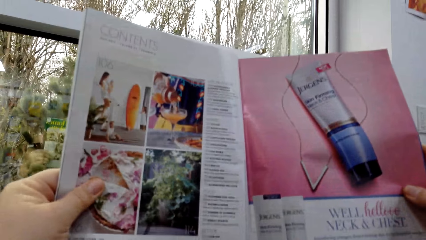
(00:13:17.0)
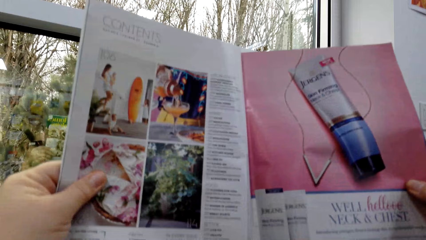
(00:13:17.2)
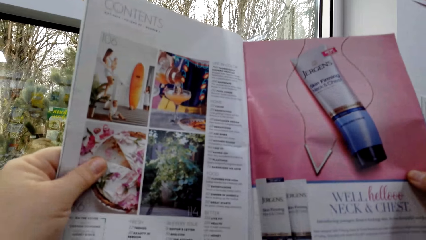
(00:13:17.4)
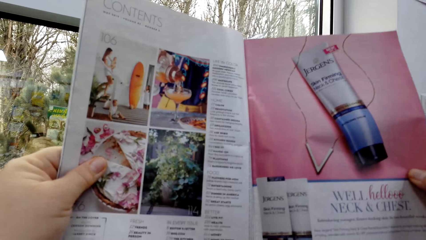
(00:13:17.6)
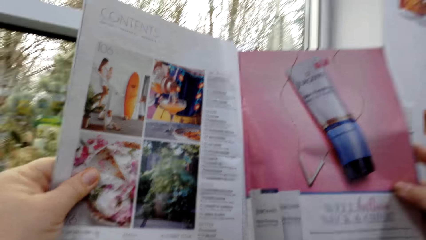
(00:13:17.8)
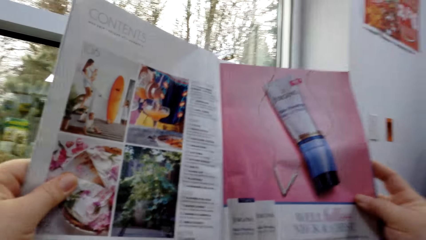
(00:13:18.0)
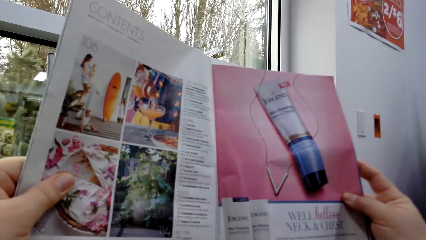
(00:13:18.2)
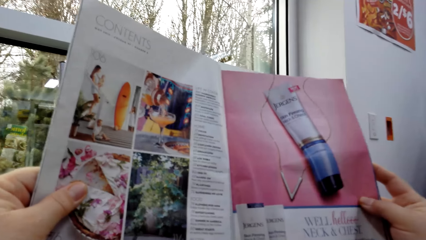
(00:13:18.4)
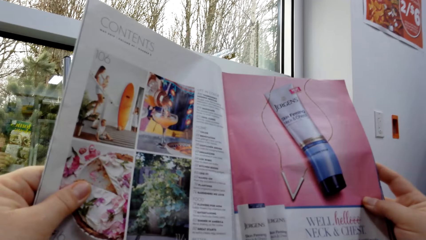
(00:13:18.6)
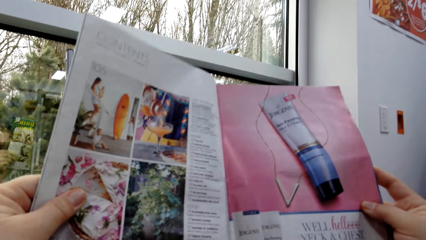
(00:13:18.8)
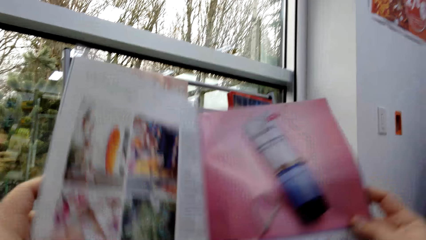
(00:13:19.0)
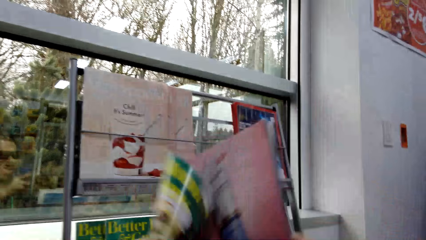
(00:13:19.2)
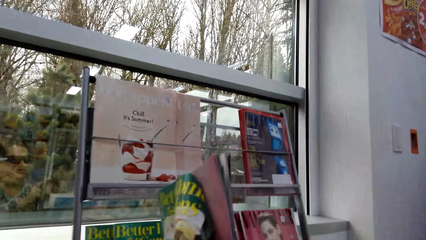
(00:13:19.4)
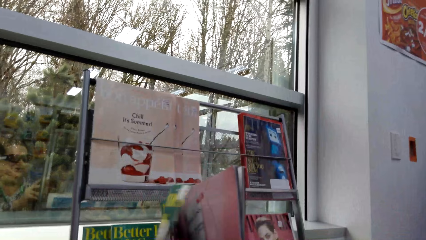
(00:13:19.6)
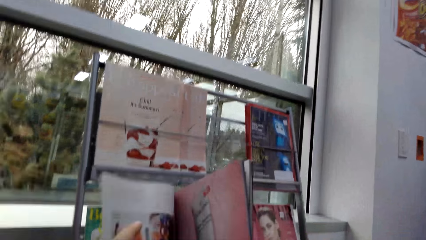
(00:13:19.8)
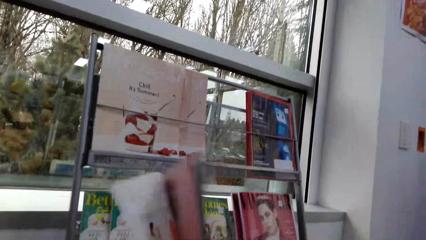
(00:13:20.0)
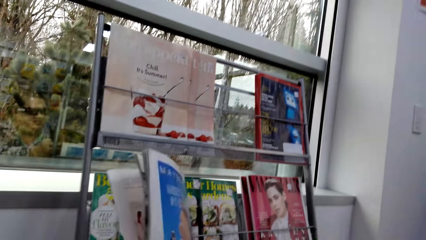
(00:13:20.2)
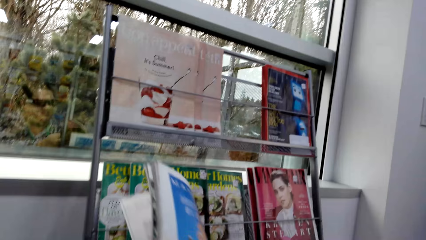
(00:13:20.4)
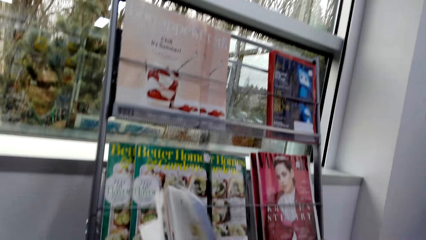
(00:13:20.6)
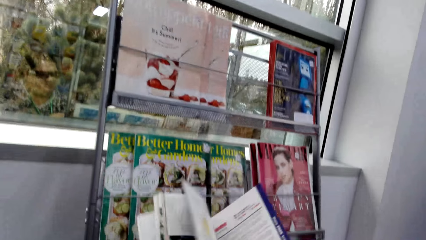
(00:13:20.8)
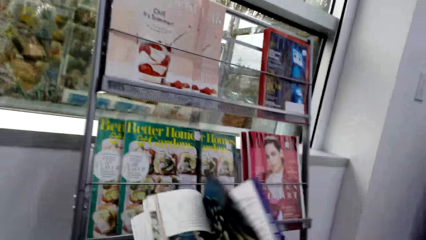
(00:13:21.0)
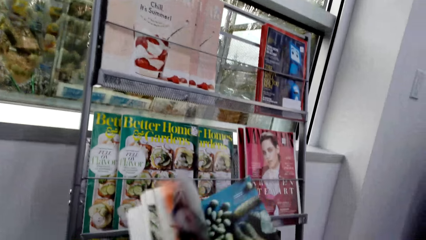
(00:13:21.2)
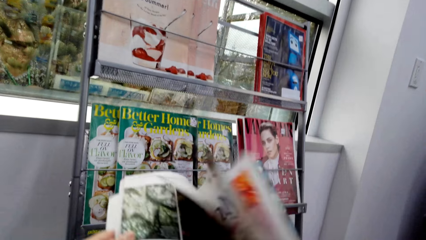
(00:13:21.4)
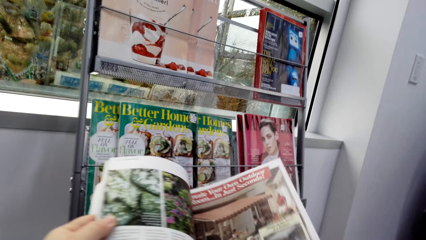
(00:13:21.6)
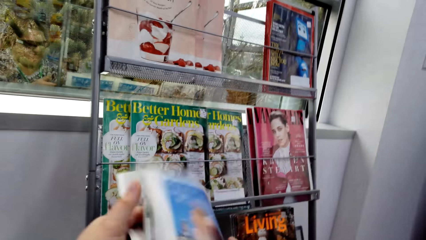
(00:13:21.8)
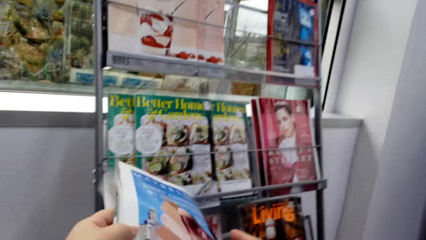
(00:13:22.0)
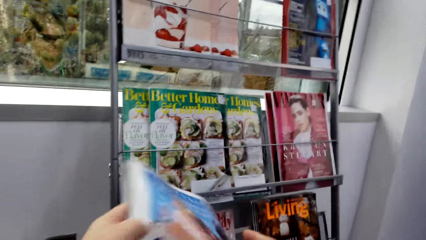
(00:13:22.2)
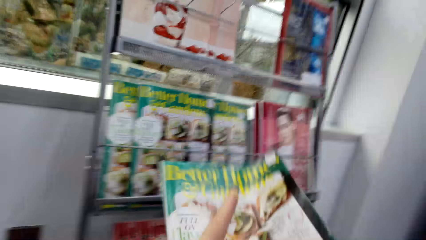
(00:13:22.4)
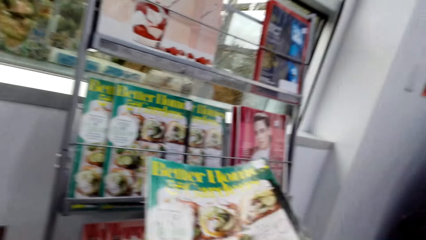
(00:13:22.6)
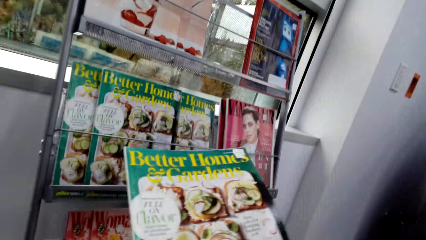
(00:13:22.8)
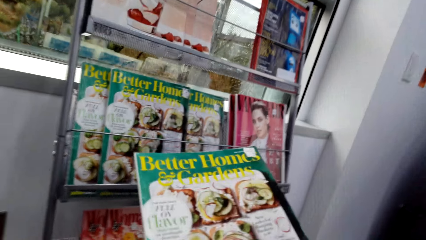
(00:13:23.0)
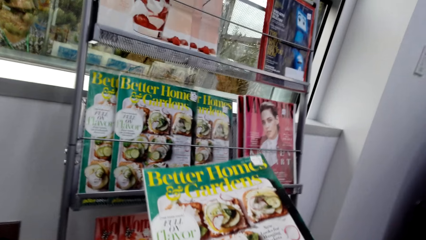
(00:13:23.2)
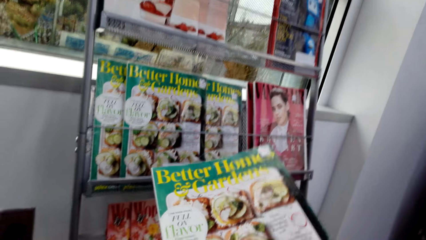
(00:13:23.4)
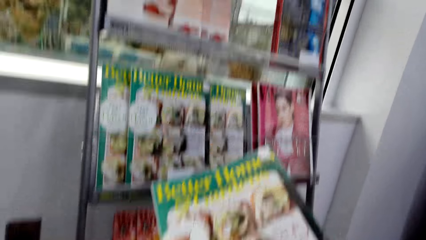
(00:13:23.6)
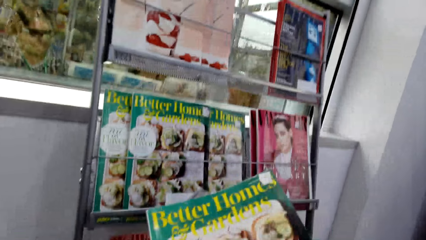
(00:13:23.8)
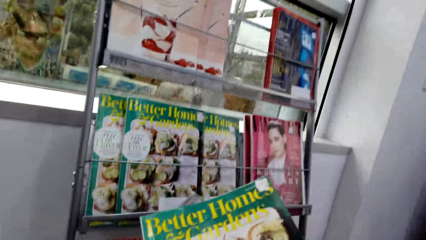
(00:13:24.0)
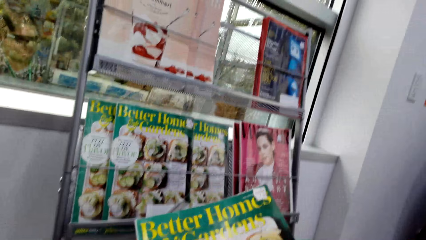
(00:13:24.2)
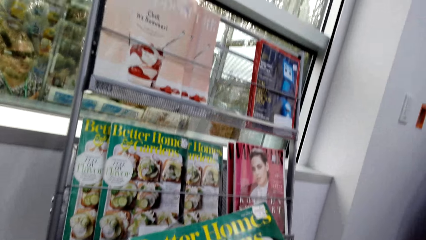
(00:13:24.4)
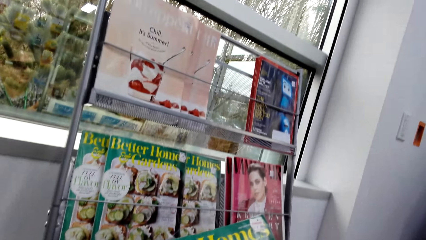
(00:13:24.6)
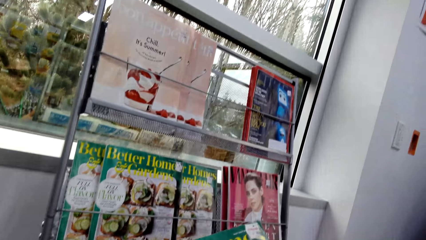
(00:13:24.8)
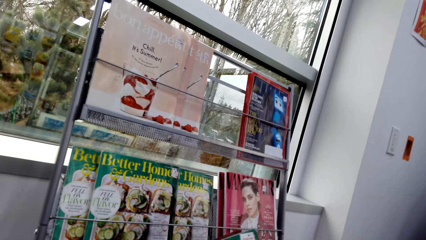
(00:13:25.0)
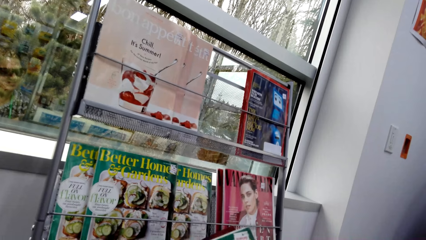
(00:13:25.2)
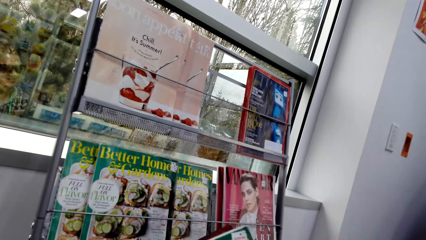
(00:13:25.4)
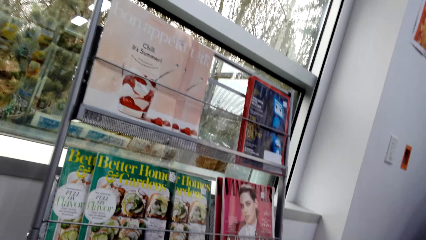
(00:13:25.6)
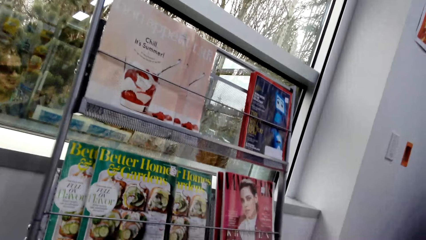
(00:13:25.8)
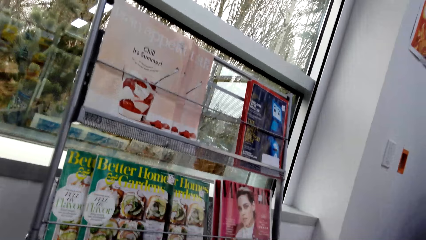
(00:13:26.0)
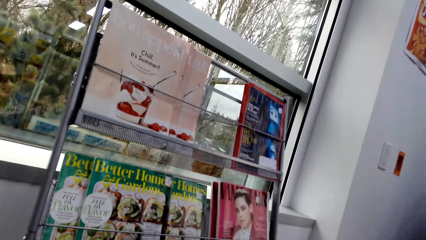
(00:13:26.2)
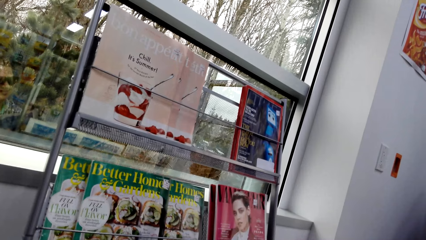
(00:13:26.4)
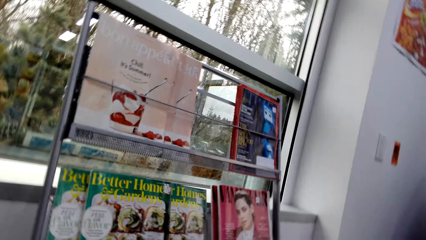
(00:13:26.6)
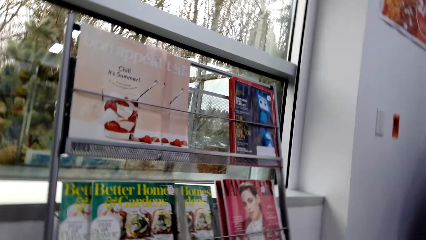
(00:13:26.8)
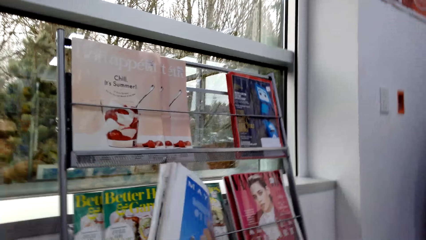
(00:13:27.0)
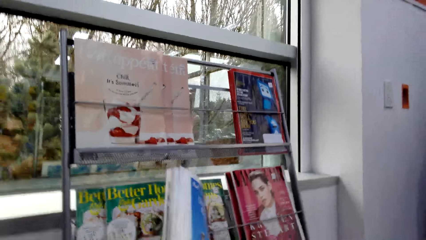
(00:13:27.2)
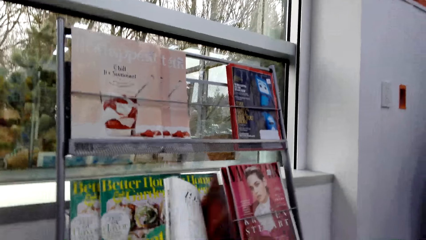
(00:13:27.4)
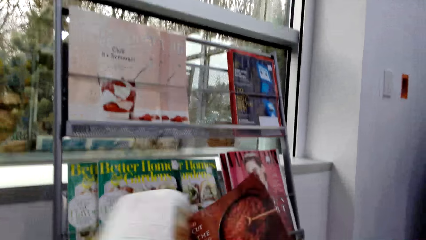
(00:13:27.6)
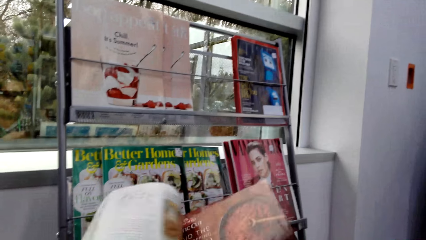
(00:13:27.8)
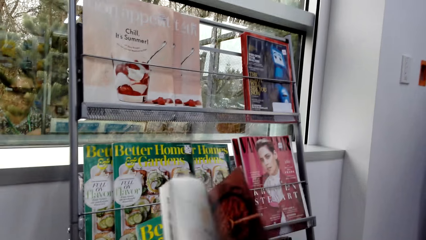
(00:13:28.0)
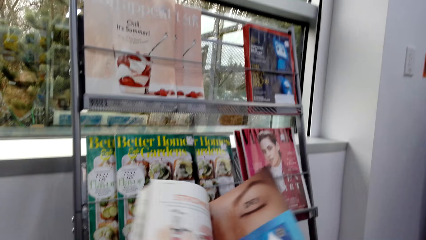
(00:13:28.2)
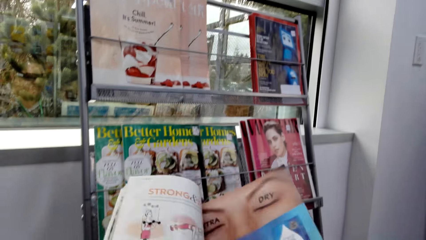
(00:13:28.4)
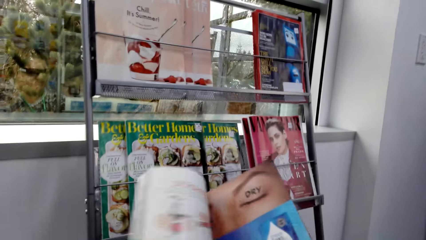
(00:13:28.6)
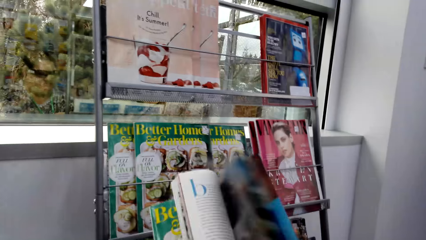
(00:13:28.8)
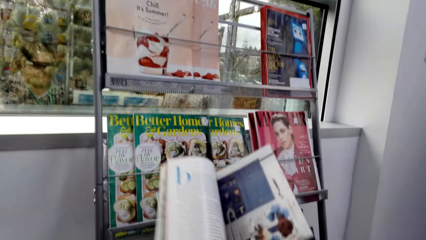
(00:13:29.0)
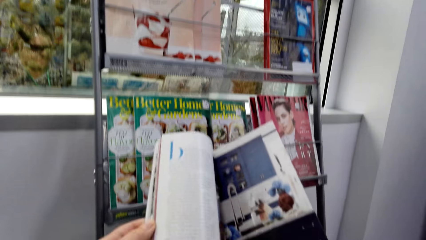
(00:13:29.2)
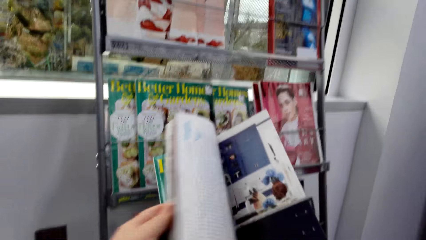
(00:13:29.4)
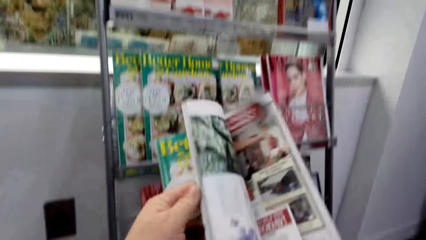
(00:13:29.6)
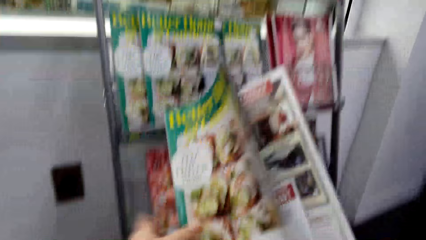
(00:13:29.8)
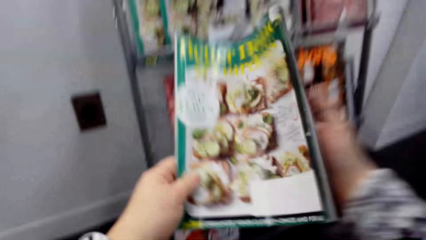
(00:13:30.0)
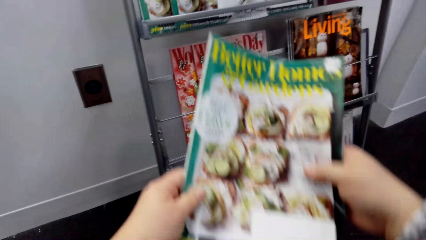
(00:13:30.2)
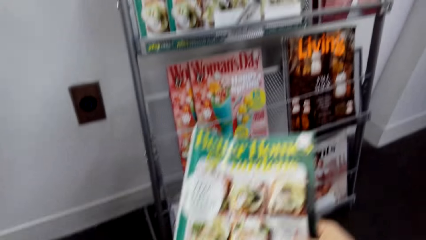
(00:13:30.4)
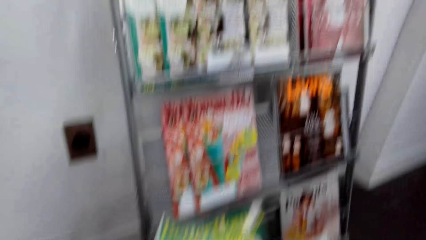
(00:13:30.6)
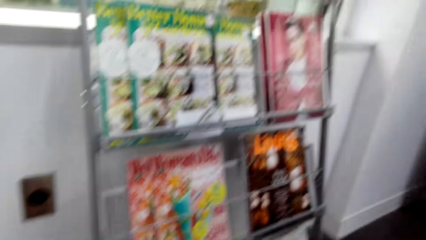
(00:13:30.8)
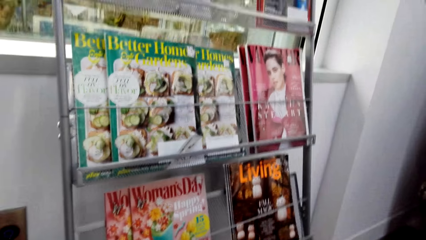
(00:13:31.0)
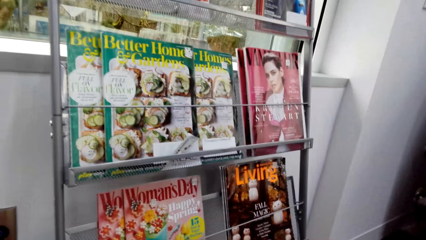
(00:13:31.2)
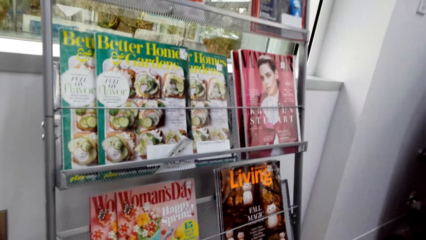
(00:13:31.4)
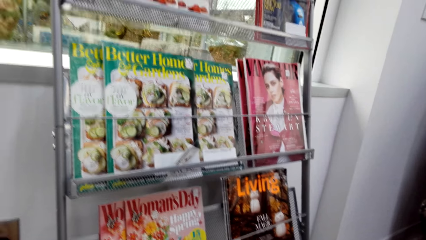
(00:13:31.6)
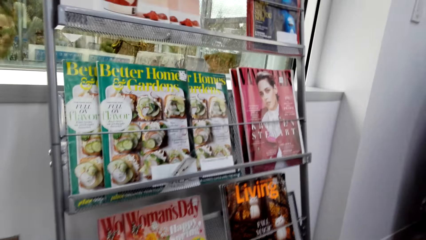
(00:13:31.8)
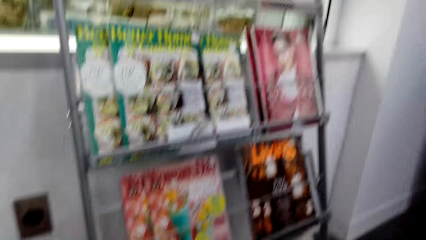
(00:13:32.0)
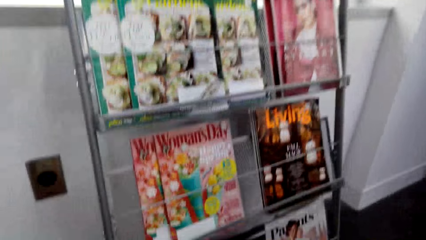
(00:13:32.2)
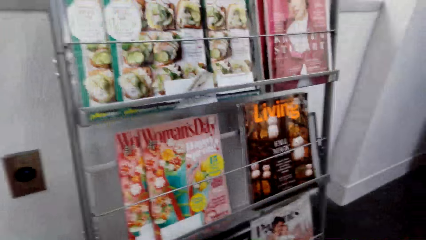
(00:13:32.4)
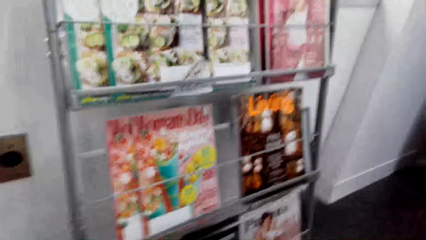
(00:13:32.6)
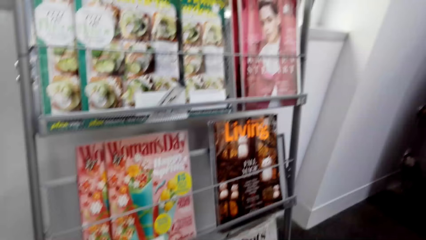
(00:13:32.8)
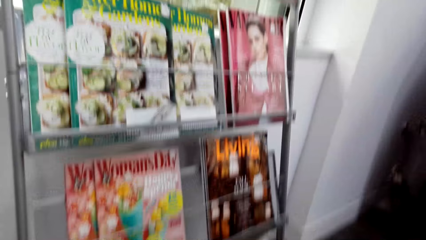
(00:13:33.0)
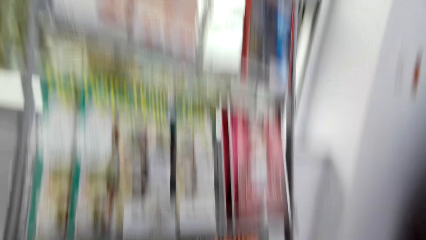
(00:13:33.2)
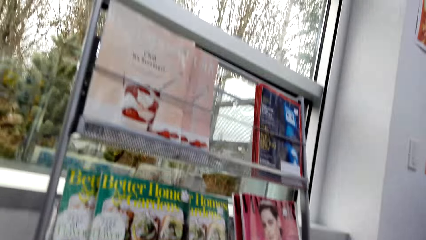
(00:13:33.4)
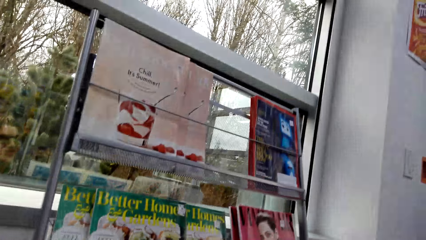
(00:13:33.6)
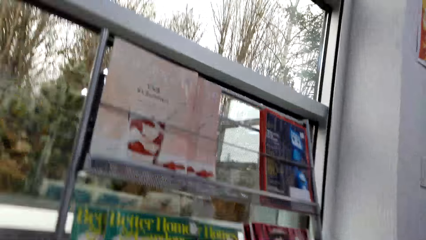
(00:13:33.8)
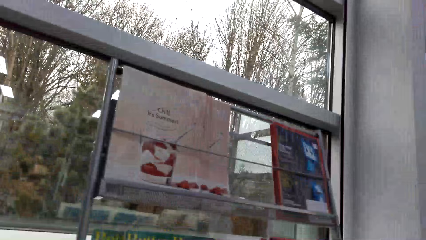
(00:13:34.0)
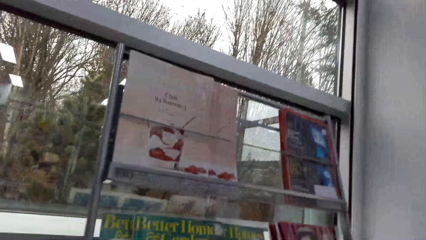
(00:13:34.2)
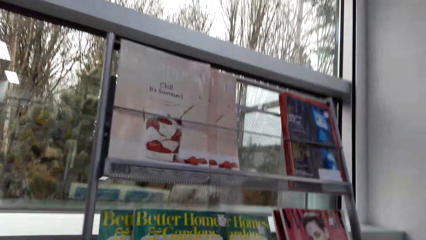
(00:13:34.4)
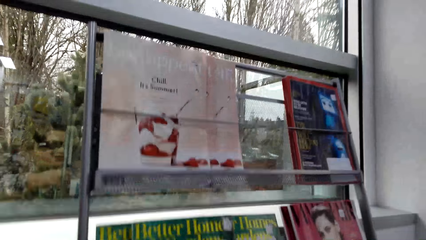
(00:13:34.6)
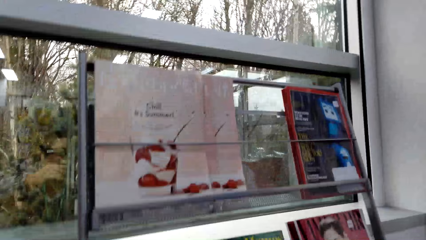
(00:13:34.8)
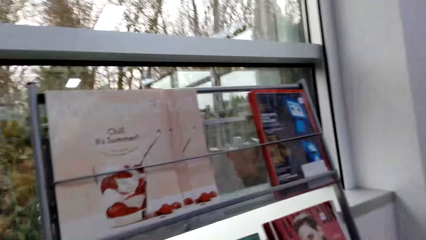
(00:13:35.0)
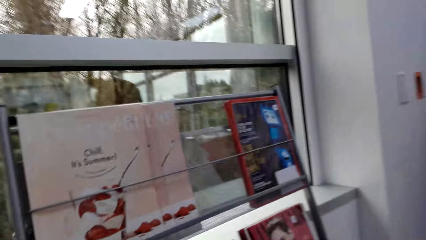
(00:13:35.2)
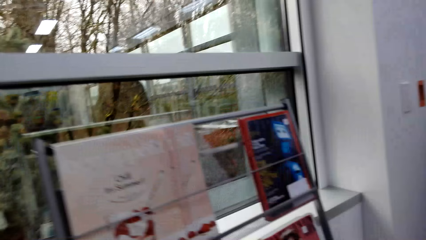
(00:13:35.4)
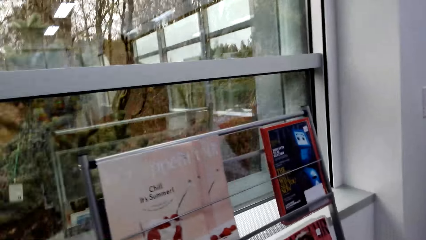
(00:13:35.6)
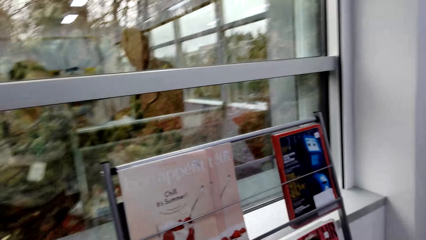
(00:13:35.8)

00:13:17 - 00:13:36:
The camera wearer flips the pages of the magazine. They look at the magazines.
